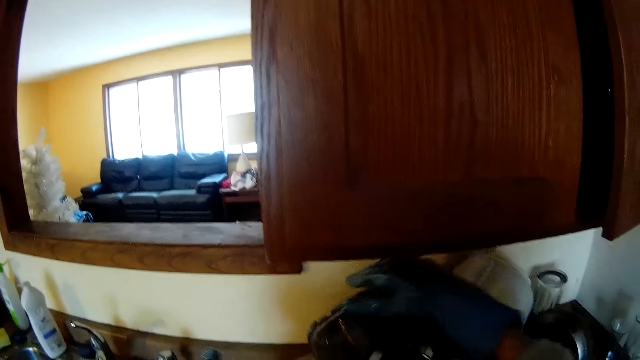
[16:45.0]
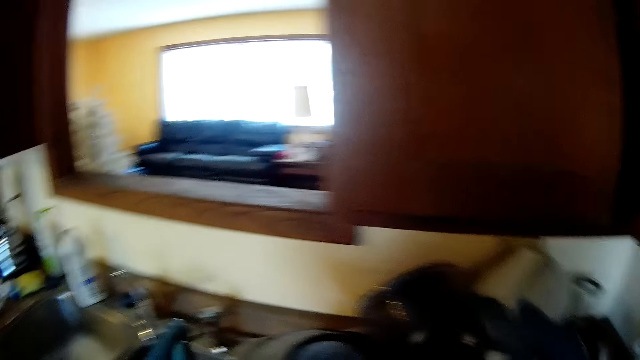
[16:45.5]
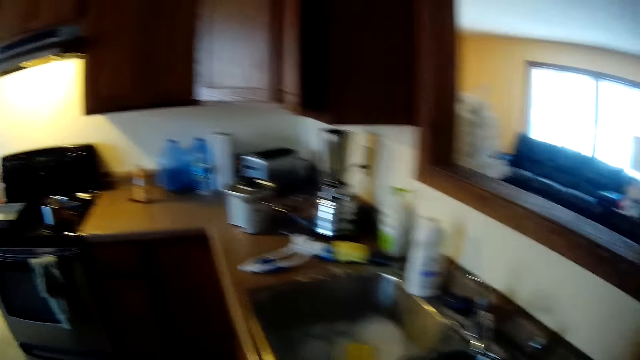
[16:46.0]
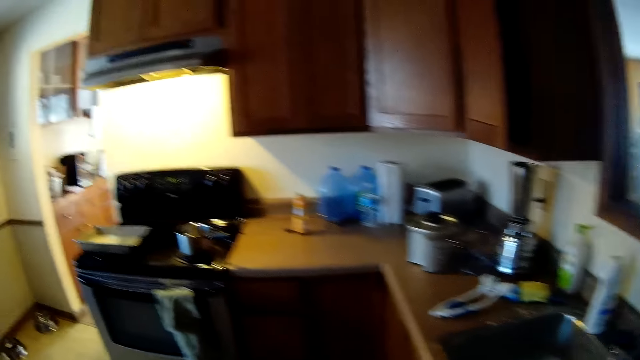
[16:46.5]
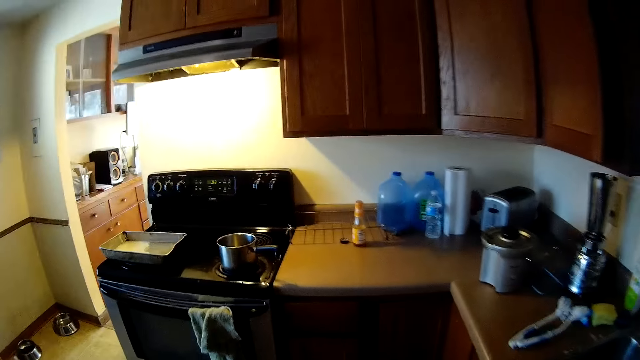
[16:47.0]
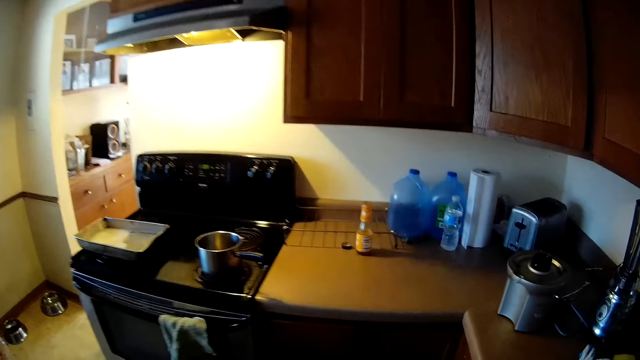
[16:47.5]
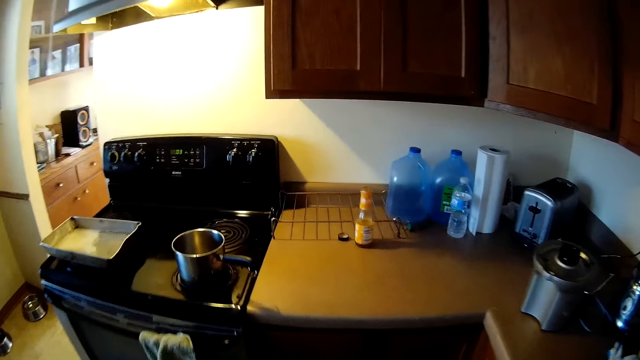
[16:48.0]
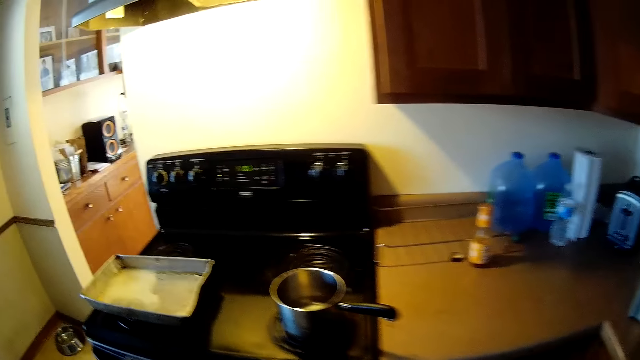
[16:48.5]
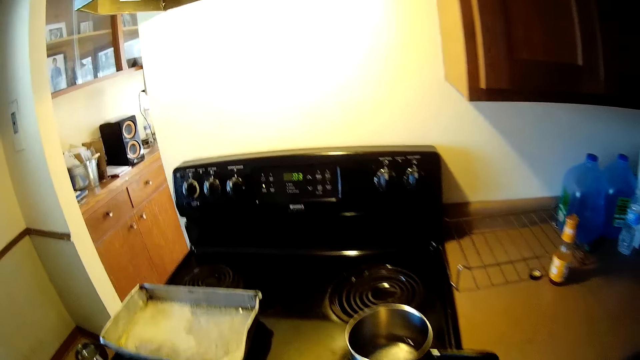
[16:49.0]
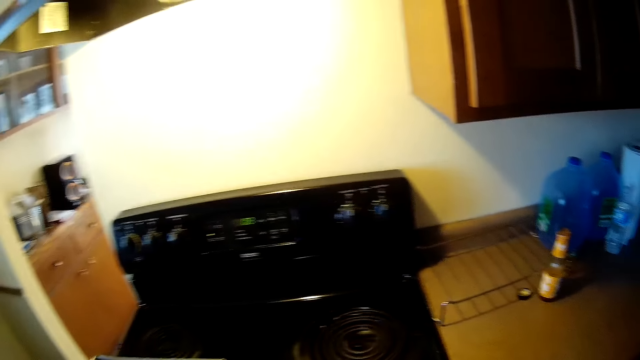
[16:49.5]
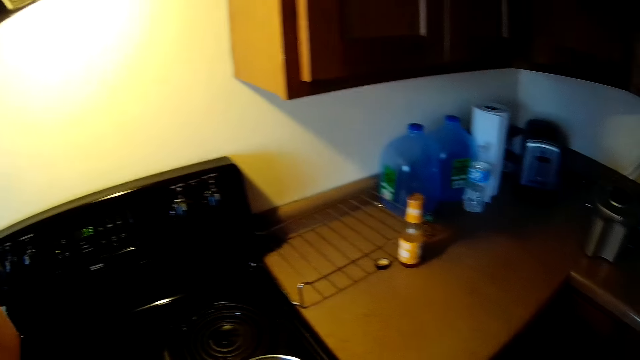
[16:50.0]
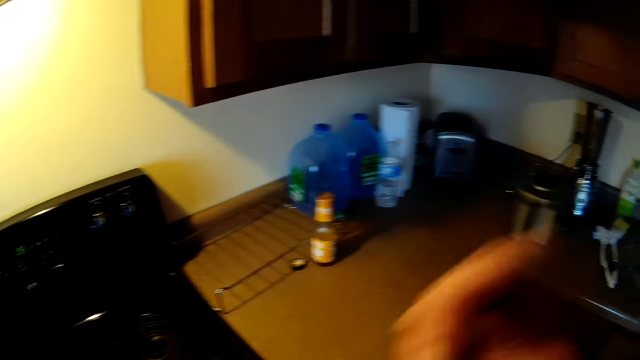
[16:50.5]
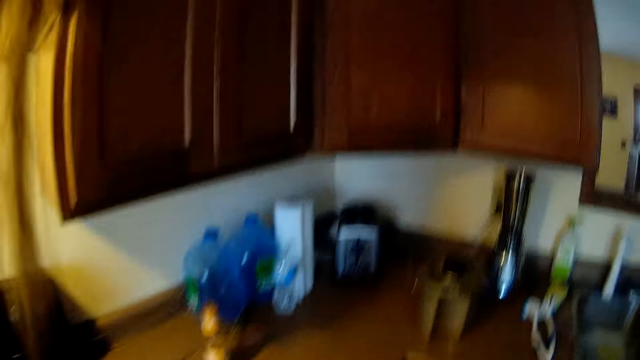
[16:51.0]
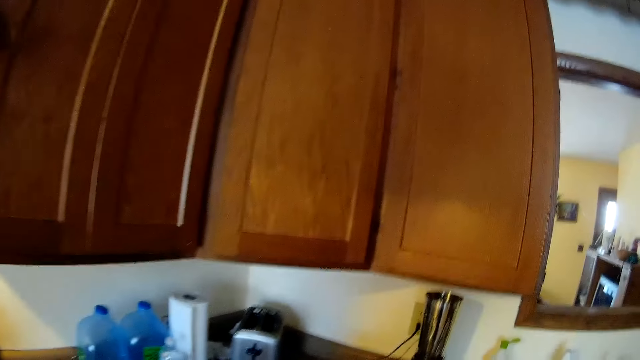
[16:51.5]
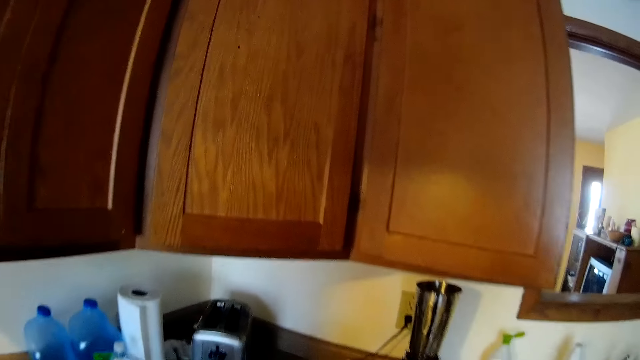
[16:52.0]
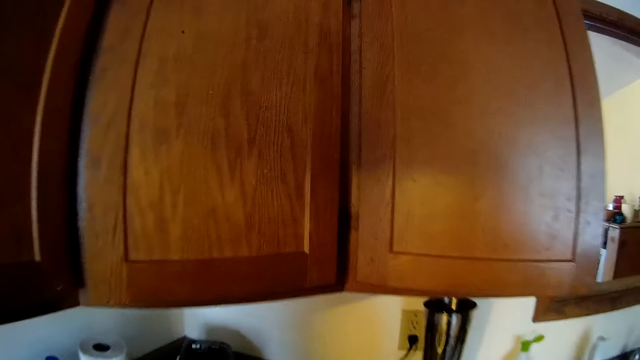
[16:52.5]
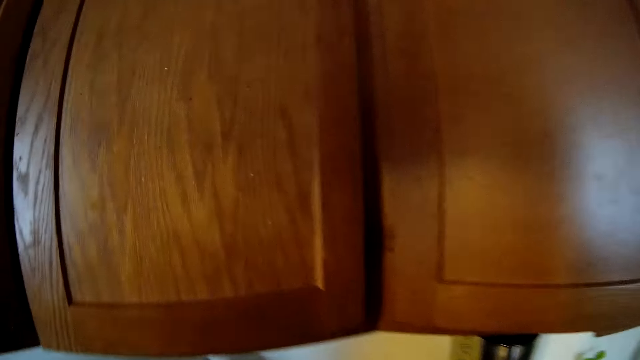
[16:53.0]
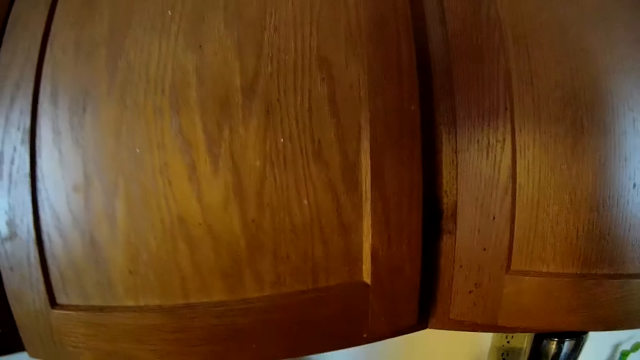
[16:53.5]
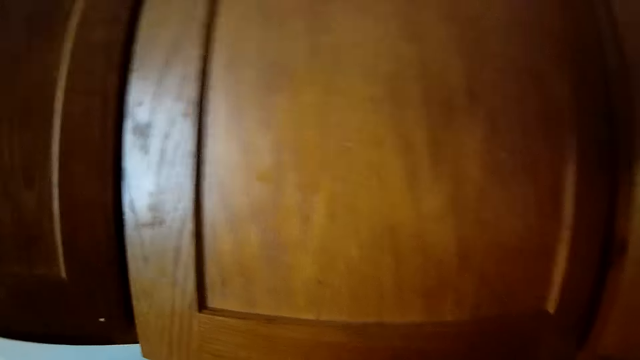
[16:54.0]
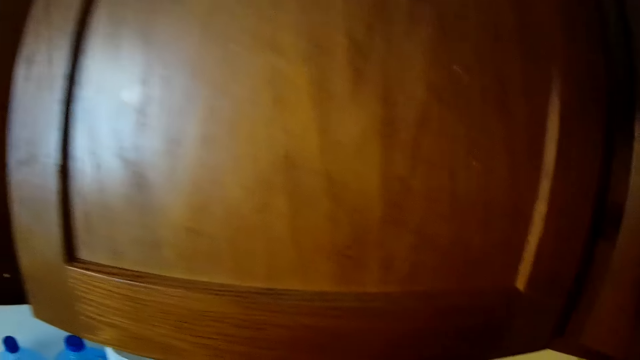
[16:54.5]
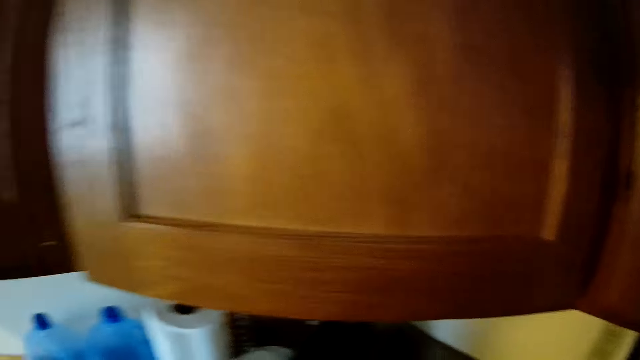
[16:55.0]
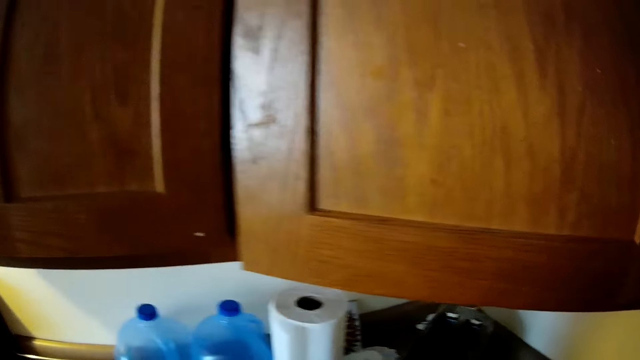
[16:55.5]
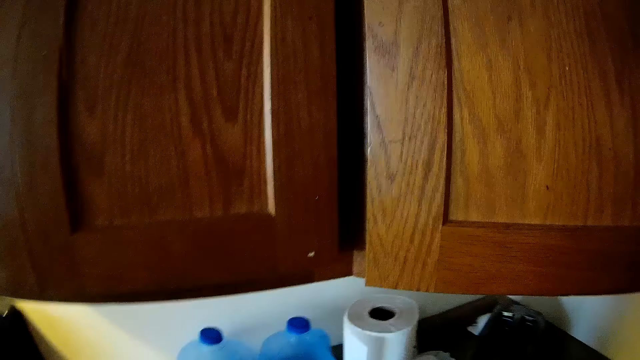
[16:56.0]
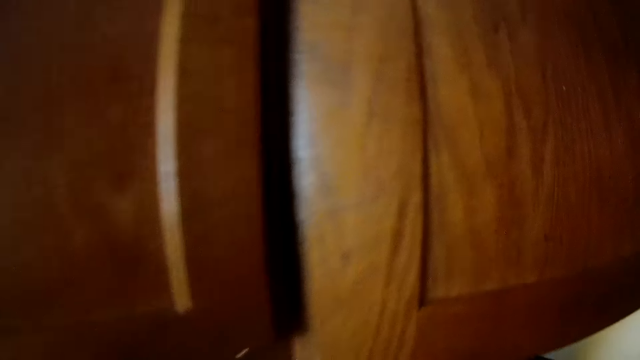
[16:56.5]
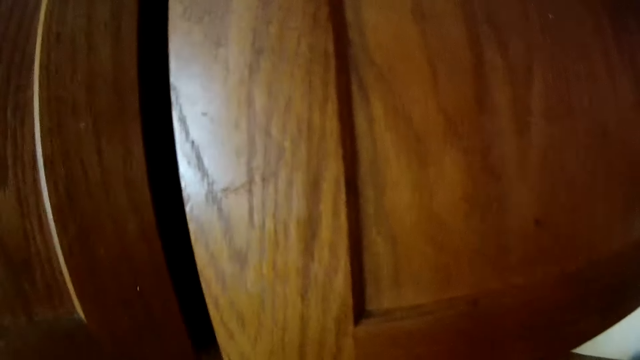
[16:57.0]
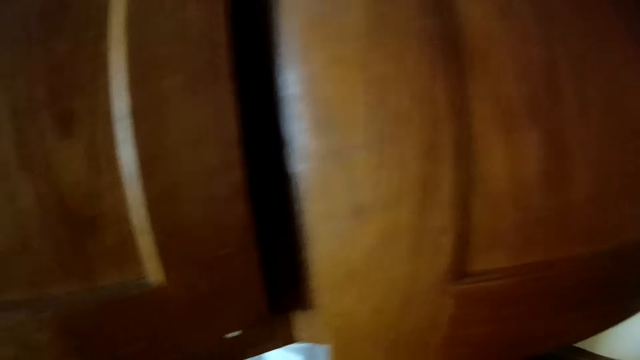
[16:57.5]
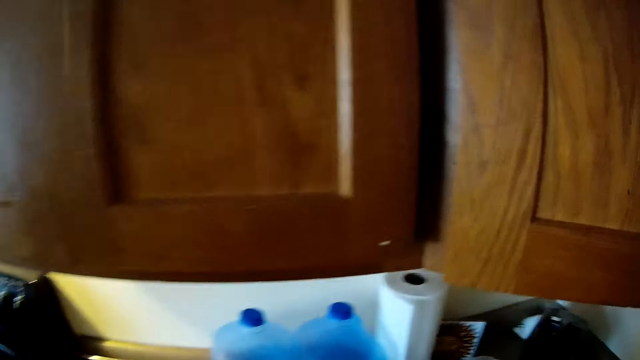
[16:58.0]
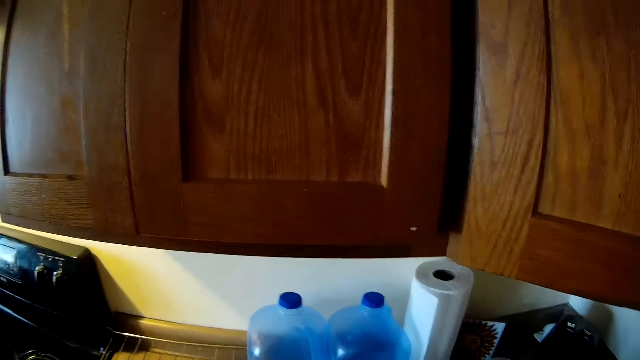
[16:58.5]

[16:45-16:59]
The camera wearer touches the steel pot. They take something on the counter top.

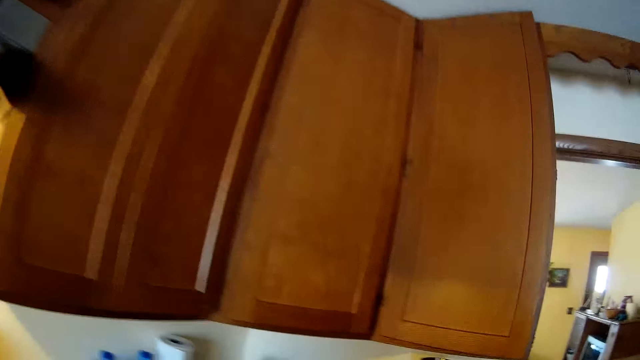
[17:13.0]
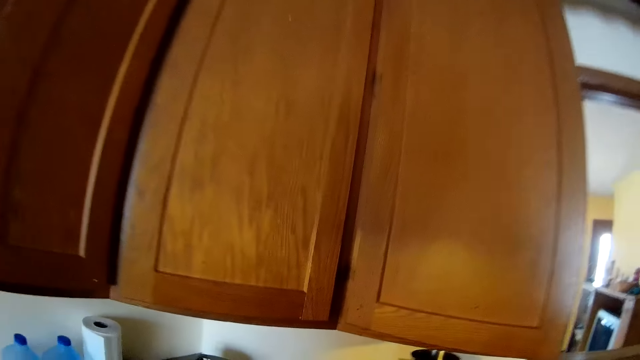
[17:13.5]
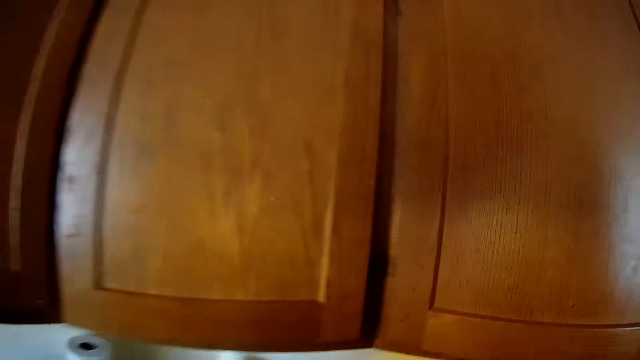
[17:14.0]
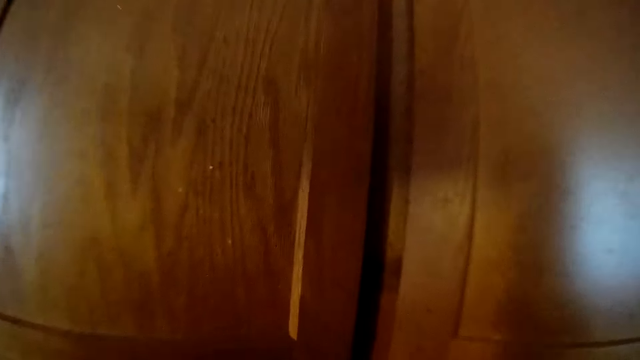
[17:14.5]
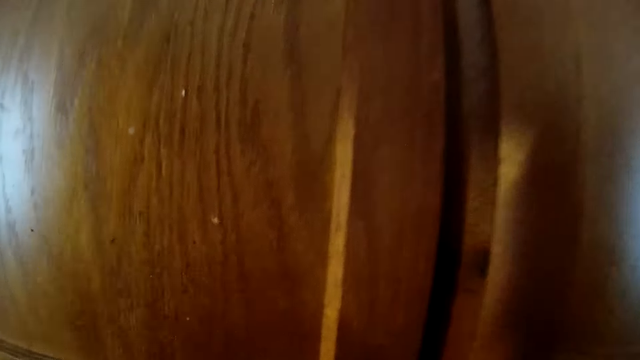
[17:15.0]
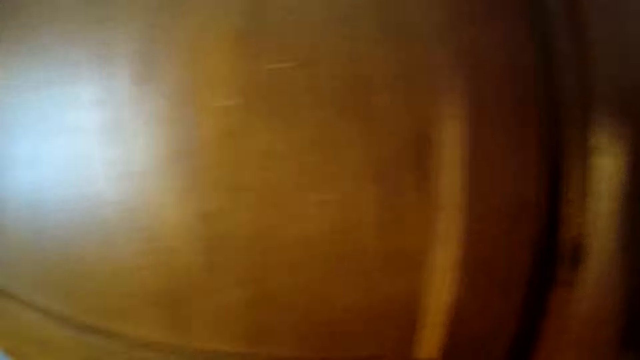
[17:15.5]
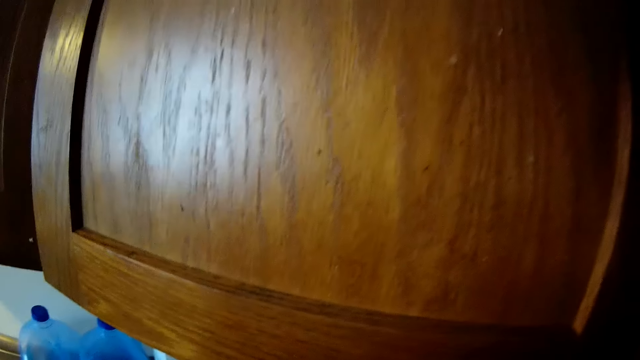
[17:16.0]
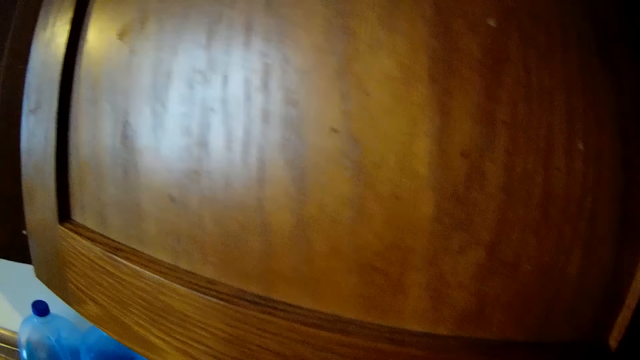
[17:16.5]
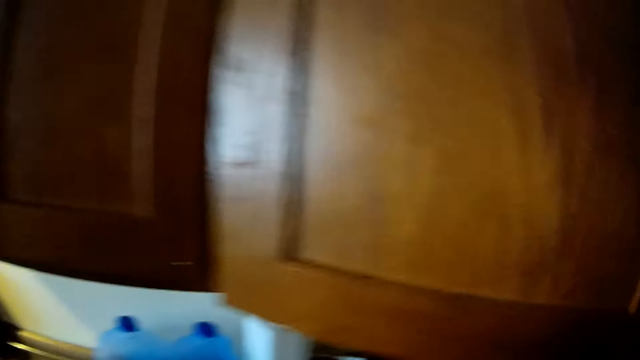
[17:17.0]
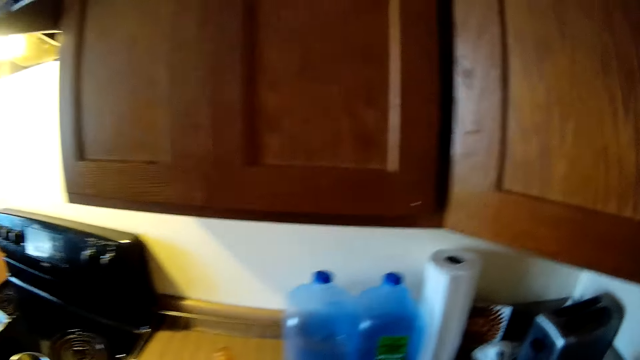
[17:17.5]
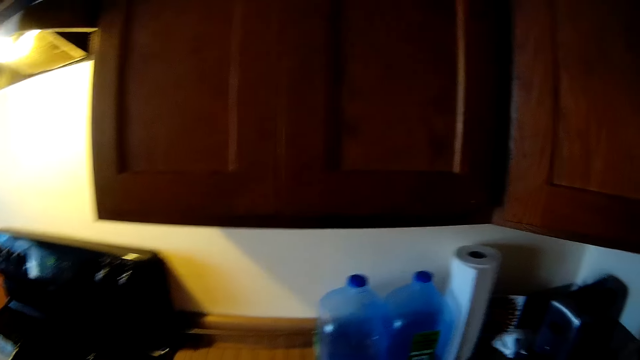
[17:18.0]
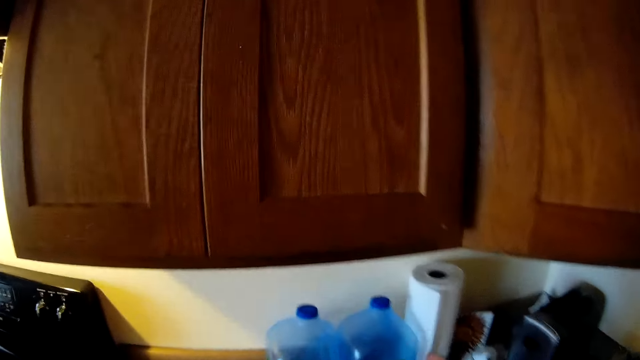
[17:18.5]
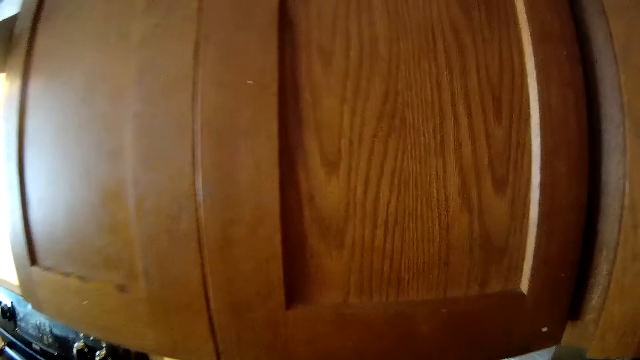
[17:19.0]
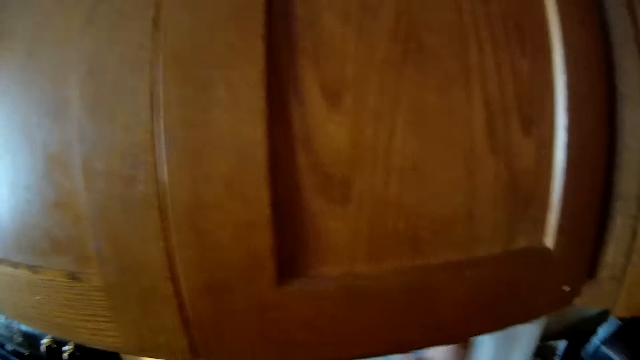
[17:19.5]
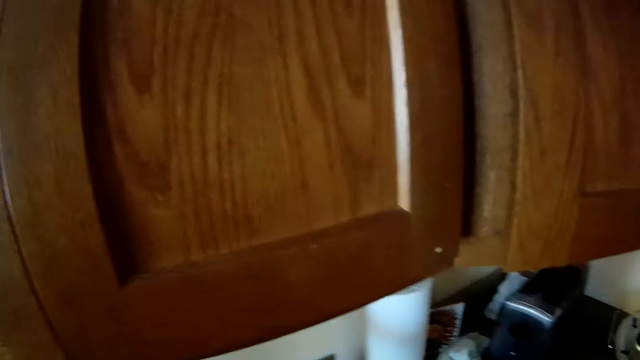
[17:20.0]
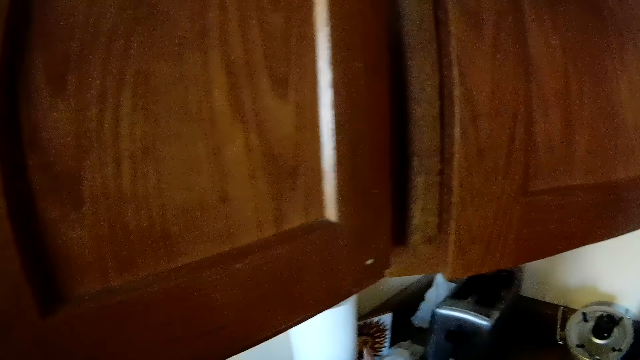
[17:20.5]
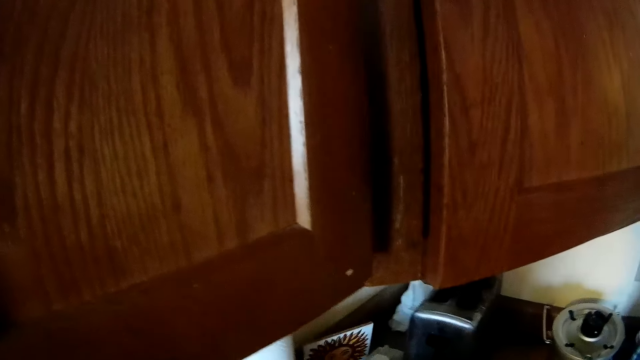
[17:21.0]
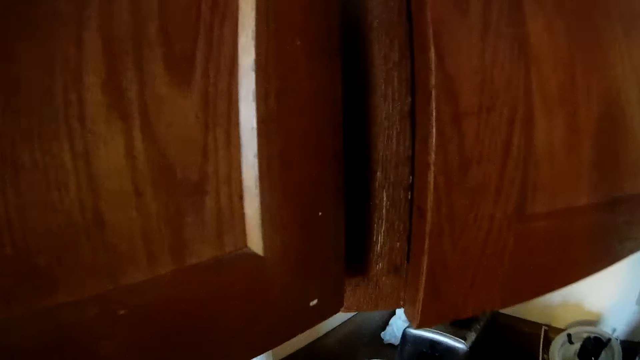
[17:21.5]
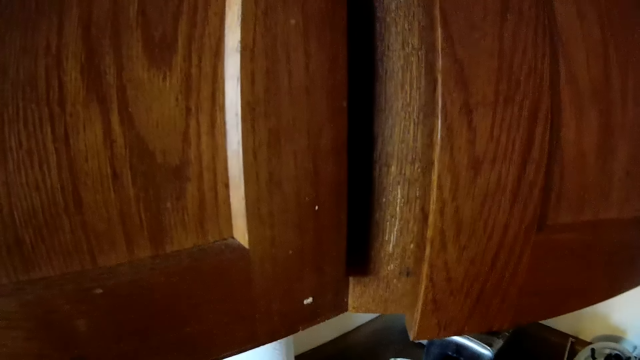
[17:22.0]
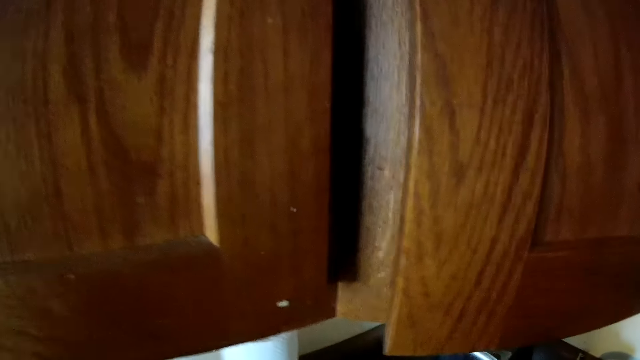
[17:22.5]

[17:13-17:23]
The camera wearer touches something on the counter top. She adjusts a keg on the kitchen slab with her left hand. She moves a tissue paper on the kitchen slab with her left hand.
